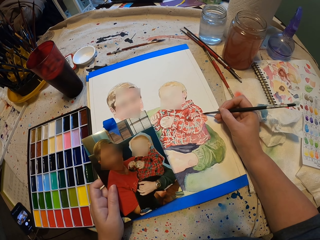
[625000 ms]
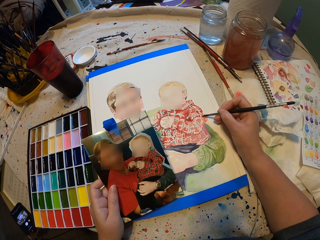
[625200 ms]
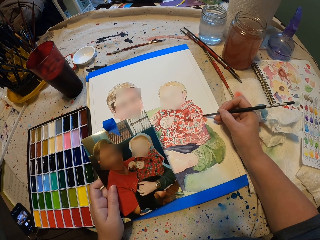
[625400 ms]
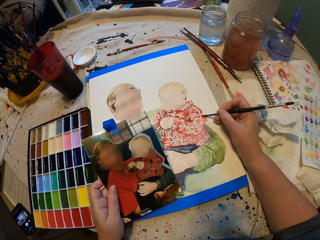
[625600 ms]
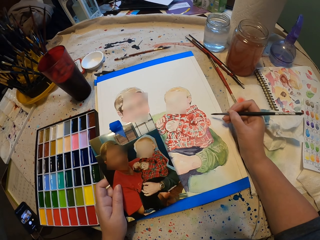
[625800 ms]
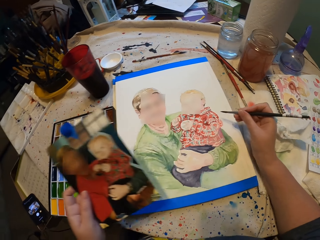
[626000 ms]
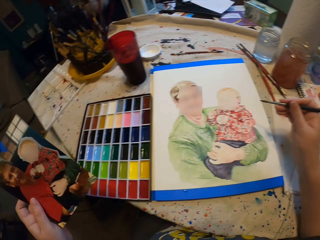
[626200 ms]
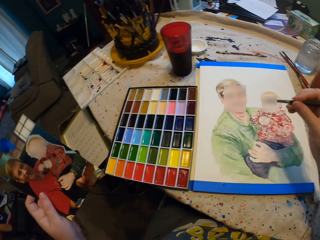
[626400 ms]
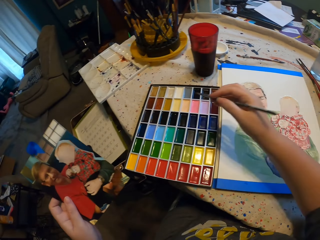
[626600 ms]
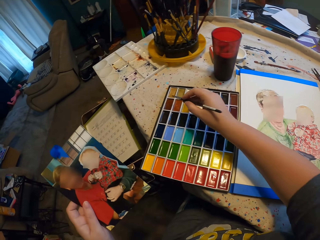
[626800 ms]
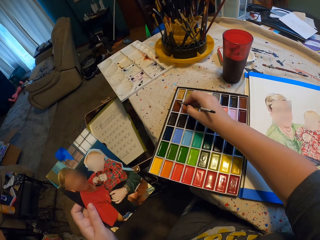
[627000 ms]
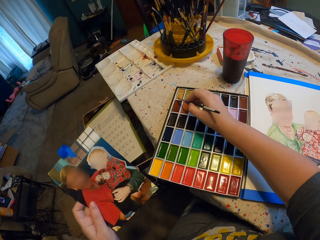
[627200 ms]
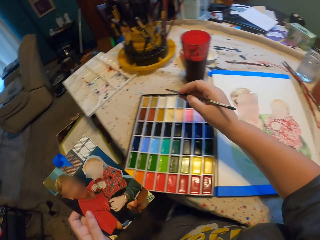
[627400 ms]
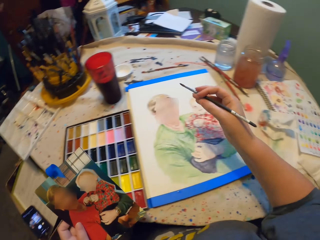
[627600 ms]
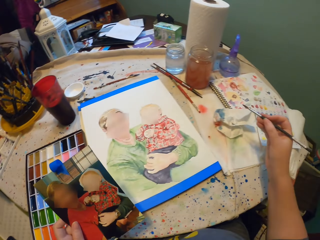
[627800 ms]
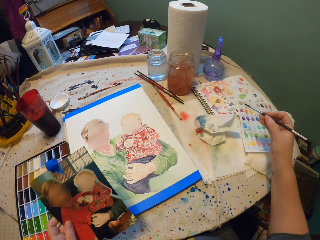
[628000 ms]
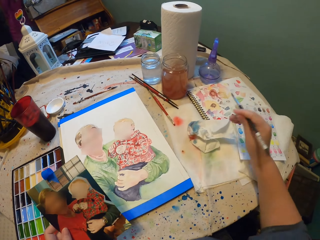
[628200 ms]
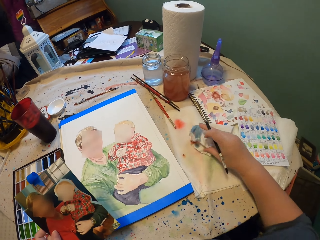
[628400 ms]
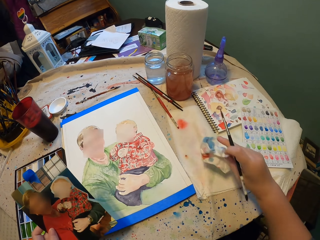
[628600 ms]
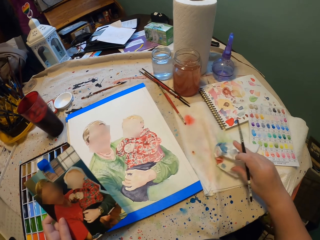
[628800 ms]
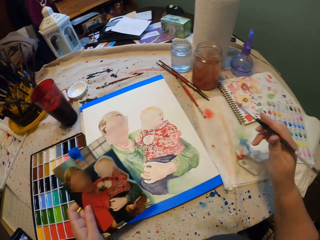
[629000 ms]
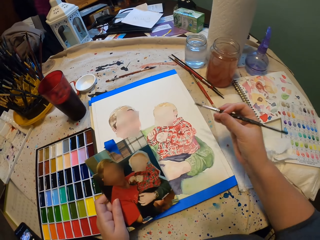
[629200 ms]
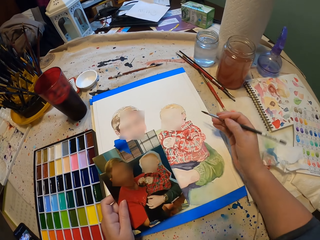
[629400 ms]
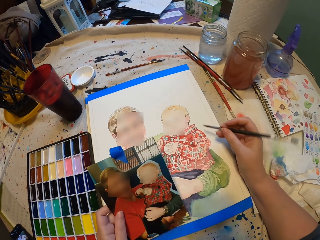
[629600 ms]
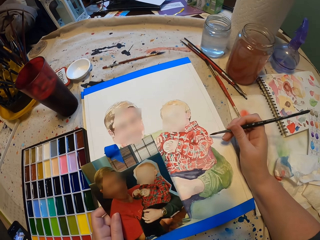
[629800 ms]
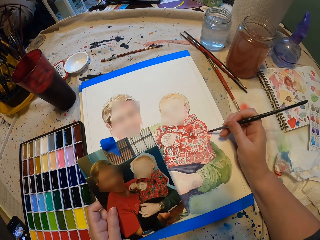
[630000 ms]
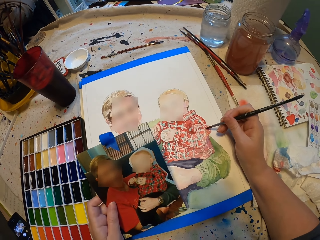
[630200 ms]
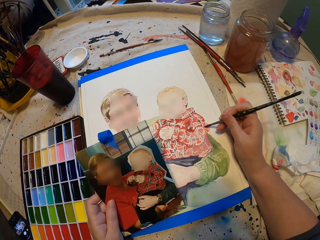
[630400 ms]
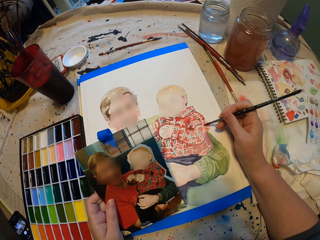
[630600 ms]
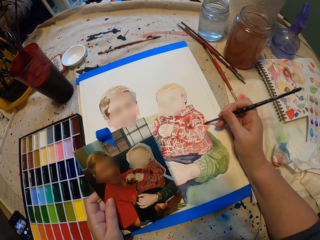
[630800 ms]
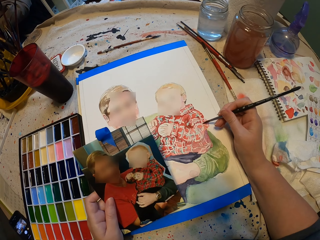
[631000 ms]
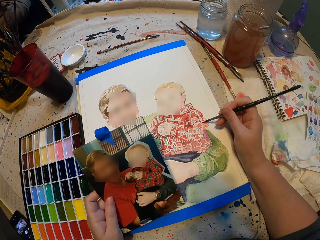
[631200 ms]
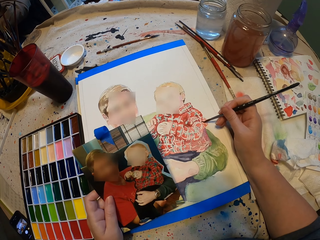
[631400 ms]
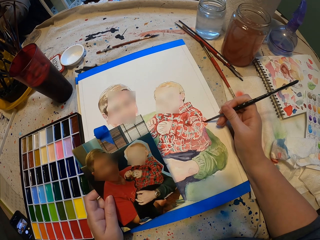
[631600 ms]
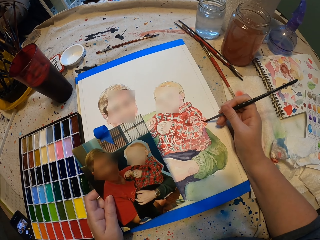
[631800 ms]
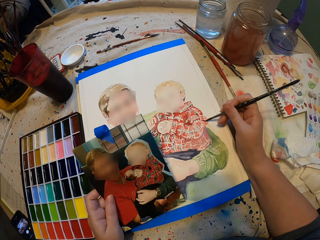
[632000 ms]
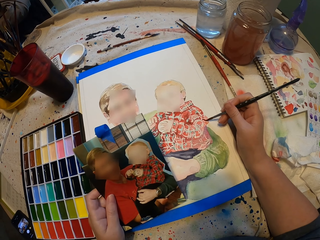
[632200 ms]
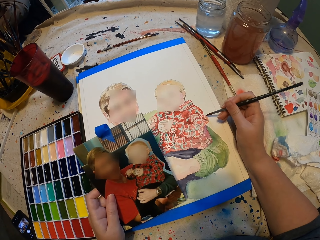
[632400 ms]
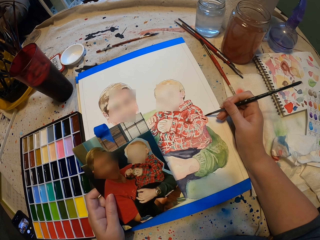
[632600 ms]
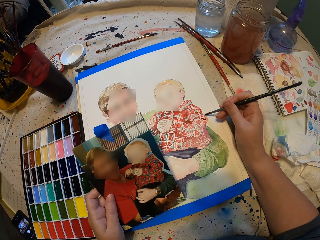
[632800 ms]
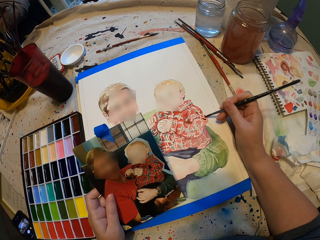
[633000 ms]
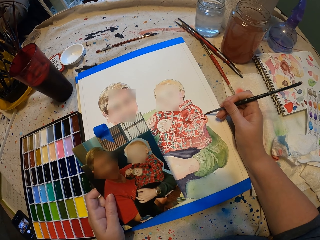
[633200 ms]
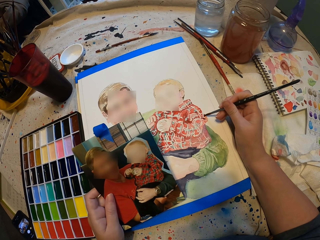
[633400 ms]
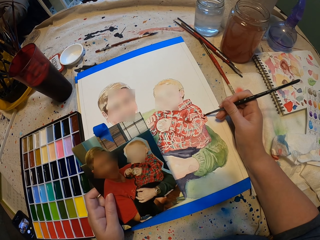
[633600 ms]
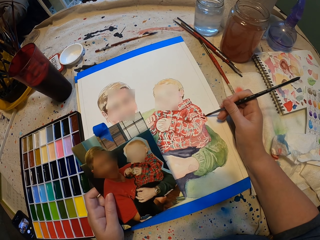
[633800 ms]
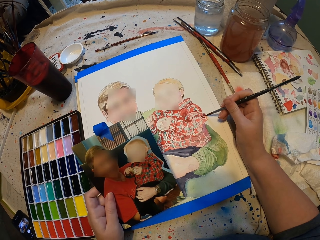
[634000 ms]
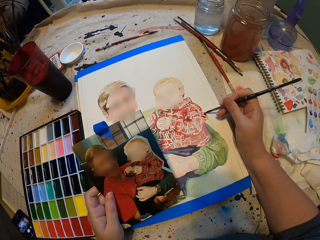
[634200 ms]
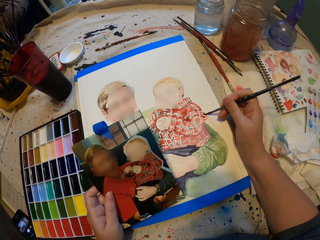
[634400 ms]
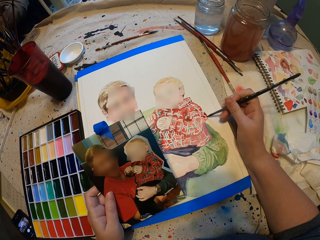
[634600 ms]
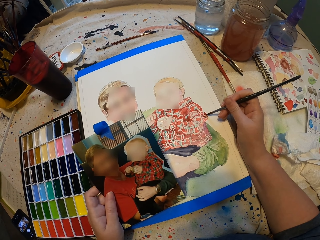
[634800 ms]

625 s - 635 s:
The camera wearer puts the paintbrush in the paint. They move the paper. They paint.

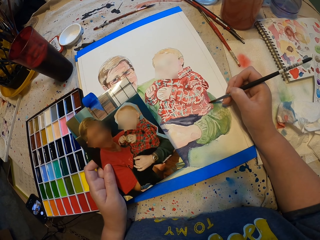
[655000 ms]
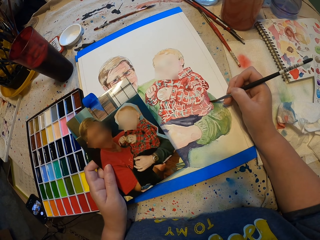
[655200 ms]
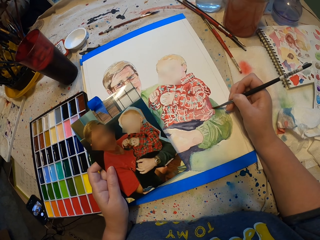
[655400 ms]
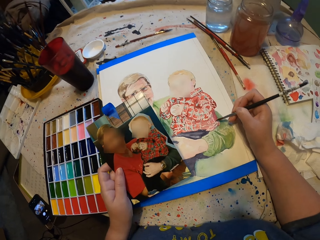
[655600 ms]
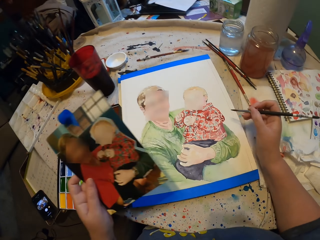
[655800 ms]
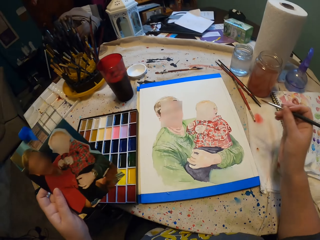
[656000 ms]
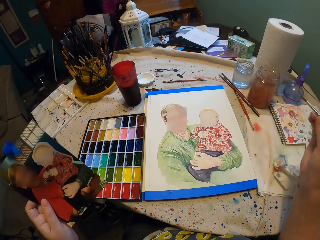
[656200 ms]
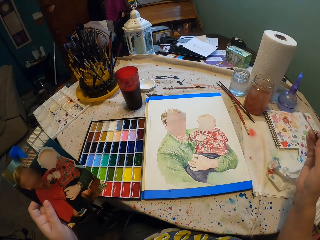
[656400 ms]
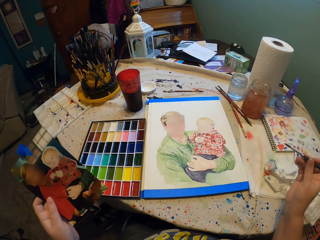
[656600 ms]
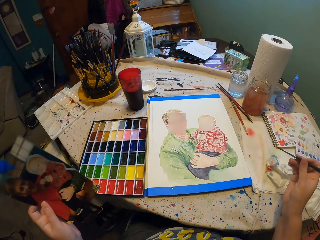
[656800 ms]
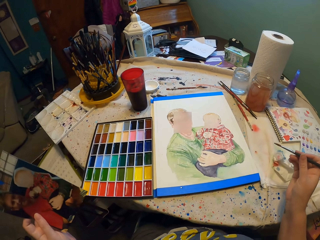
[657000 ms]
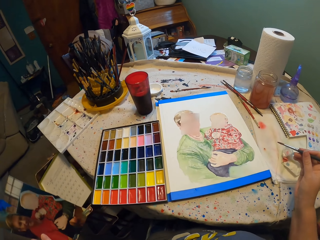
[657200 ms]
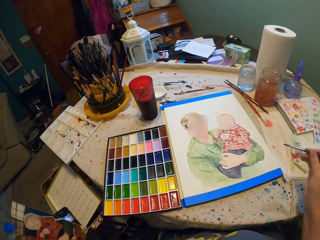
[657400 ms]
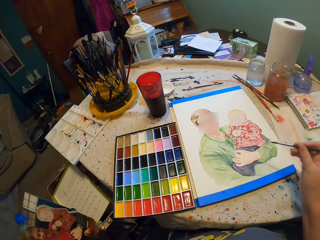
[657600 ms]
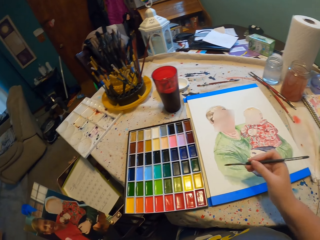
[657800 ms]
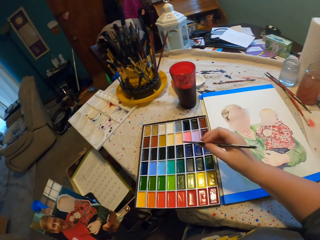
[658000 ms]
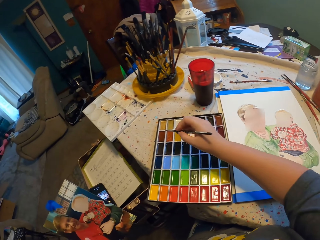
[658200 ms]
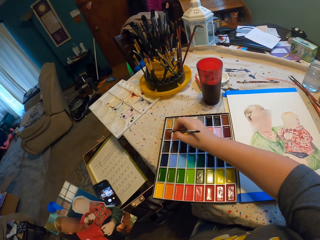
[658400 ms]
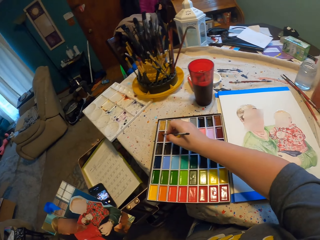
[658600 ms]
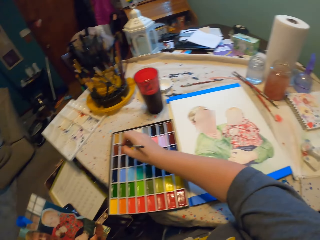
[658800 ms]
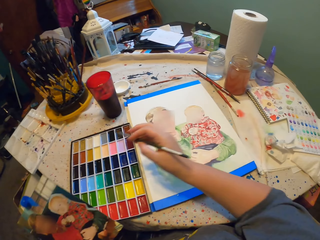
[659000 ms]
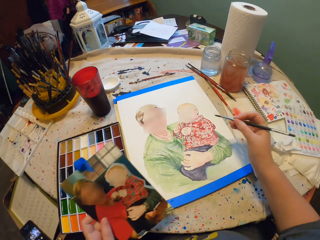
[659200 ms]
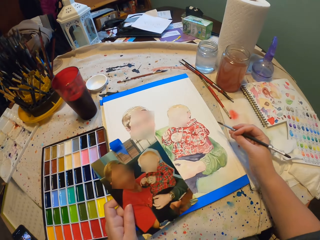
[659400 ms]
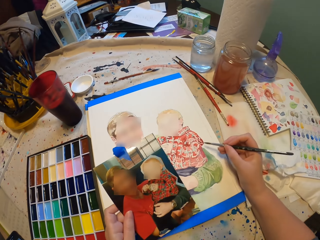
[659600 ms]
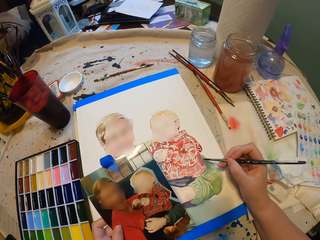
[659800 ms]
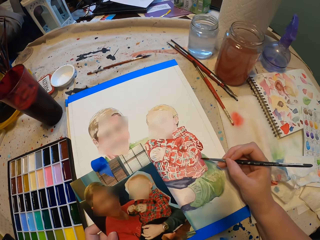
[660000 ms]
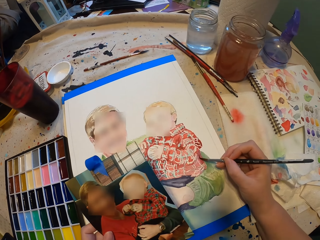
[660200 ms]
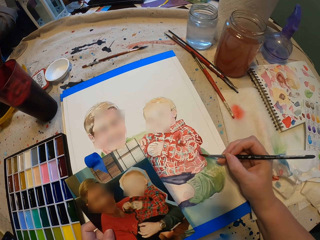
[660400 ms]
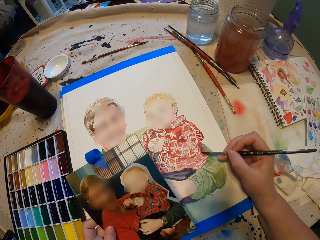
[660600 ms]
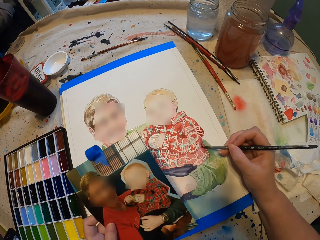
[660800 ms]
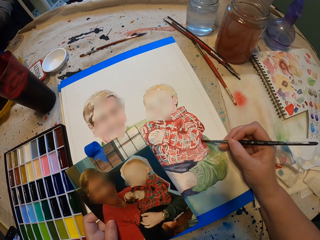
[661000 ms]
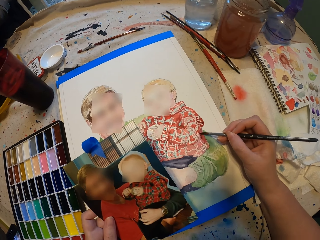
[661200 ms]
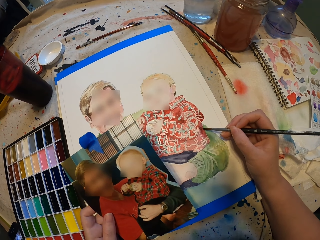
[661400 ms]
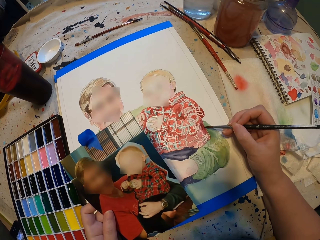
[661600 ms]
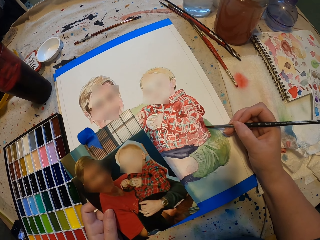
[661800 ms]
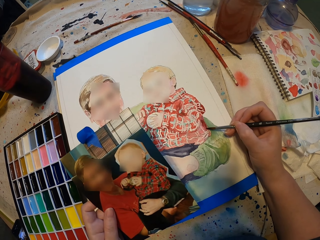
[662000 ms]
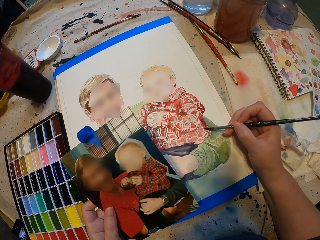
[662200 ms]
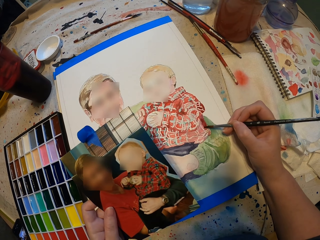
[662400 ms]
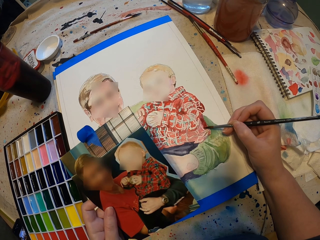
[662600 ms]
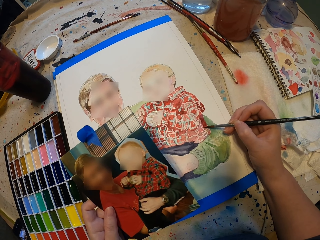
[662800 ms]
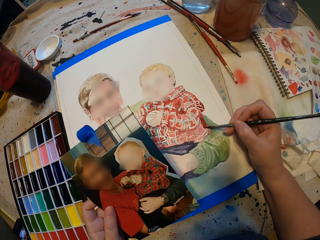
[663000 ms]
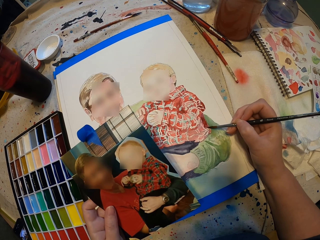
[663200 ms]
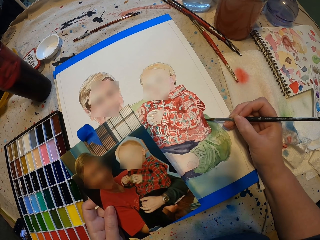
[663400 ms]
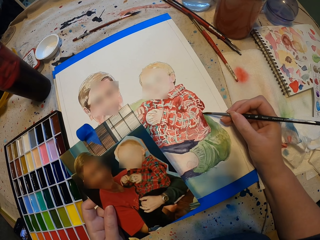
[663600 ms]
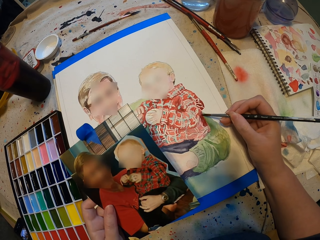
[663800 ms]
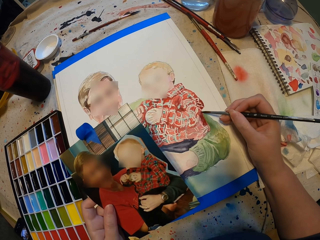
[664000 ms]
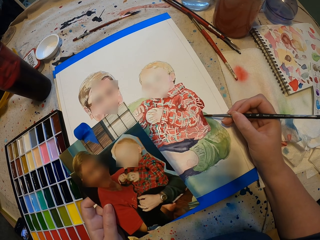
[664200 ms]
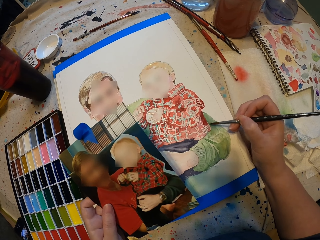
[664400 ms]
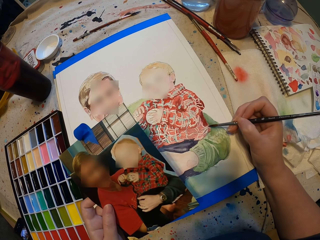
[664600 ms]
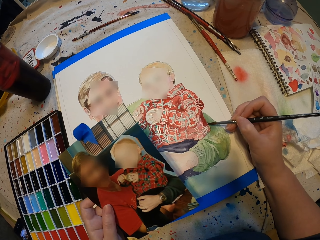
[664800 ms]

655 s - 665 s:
The camera wearer looks at a painting. They put the paintbrush in the paint. They paint.

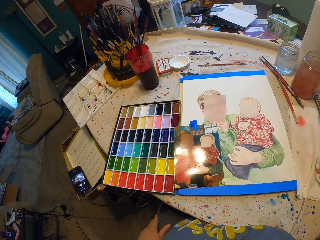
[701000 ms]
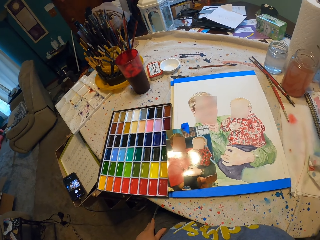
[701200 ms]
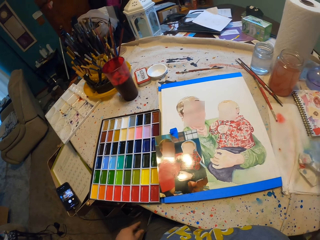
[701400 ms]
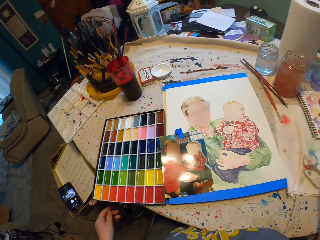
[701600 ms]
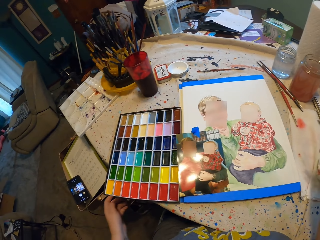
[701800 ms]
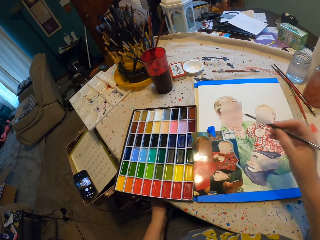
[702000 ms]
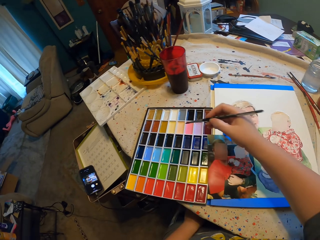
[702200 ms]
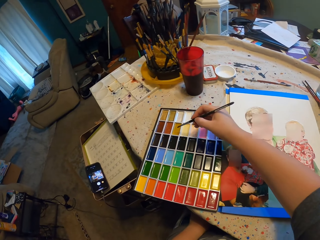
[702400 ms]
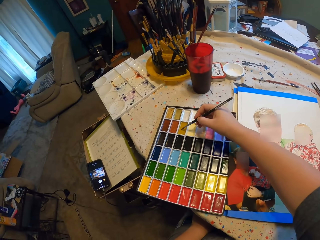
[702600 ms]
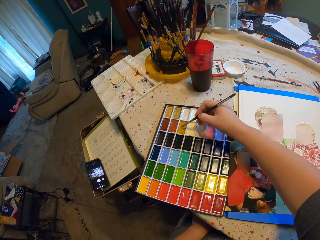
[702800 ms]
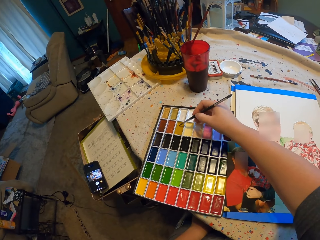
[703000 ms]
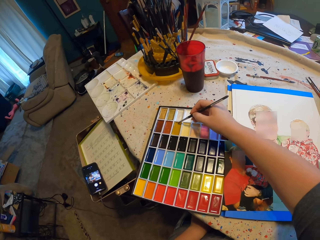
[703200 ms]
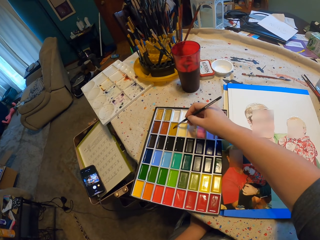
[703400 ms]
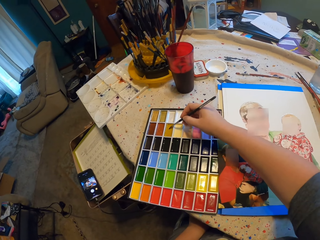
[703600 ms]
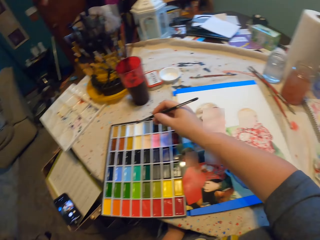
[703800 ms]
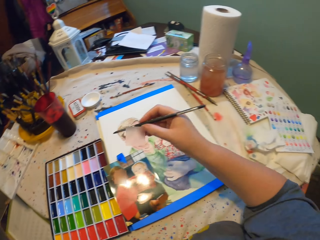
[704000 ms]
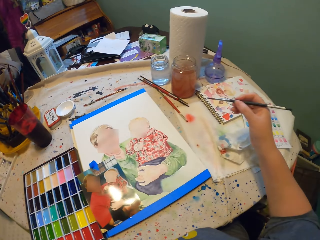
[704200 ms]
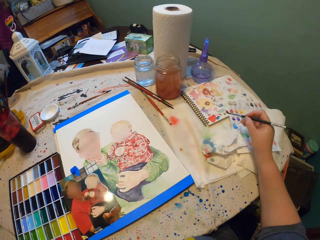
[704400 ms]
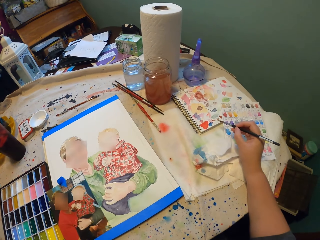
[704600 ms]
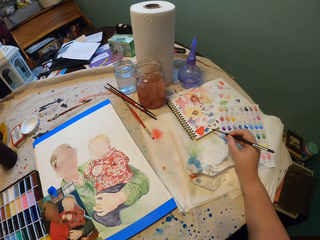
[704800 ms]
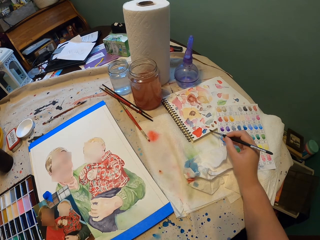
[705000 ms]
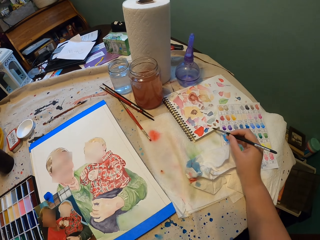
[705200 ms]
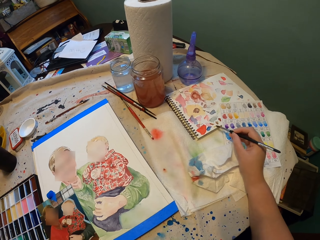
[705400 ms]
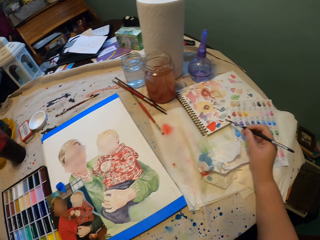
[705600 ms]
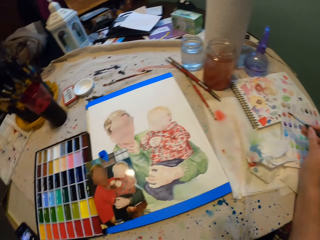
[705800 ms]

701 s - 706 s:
The camera wearer puts the paintbrush in the paint. They paint on a notebook.
